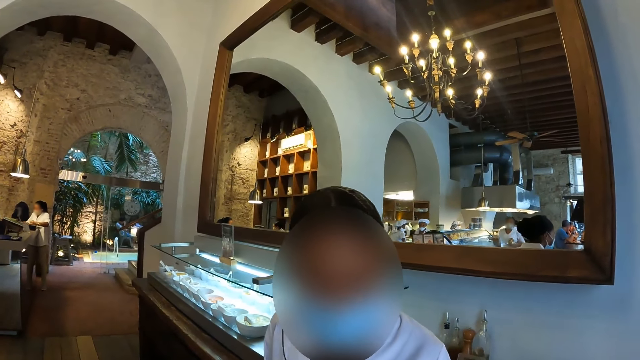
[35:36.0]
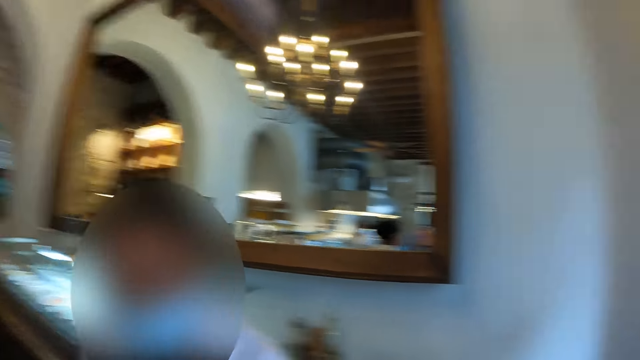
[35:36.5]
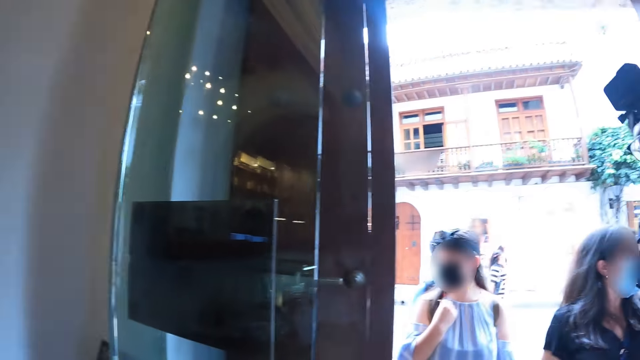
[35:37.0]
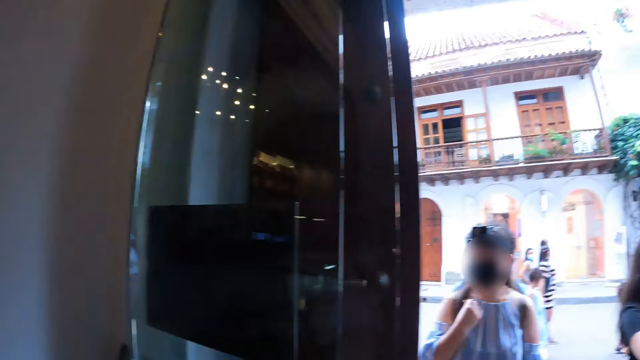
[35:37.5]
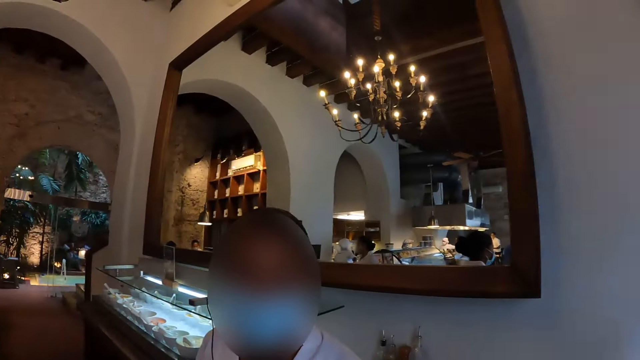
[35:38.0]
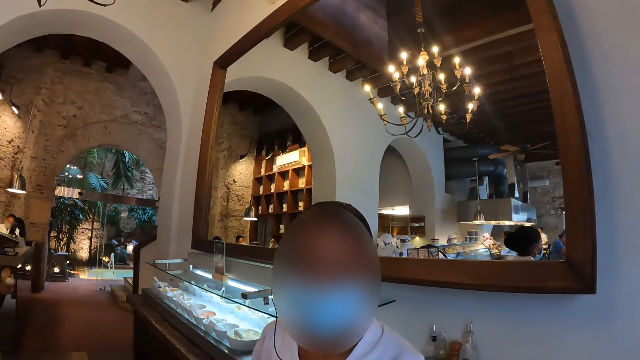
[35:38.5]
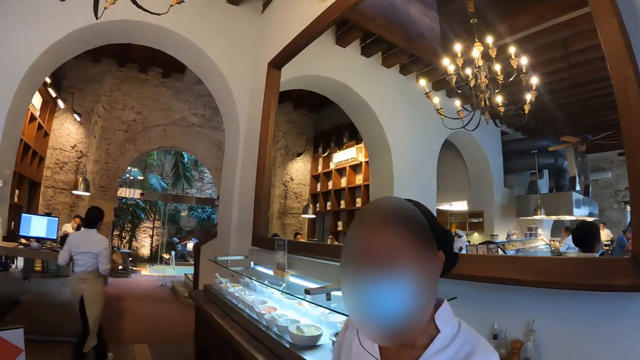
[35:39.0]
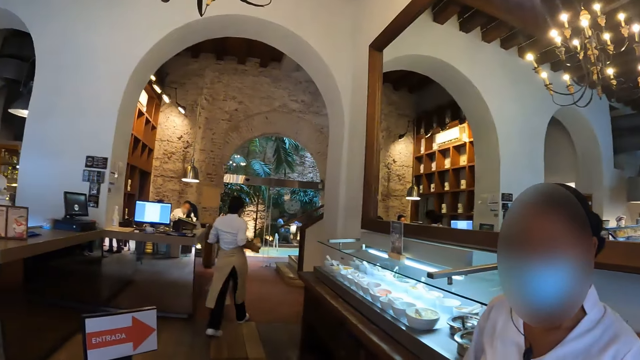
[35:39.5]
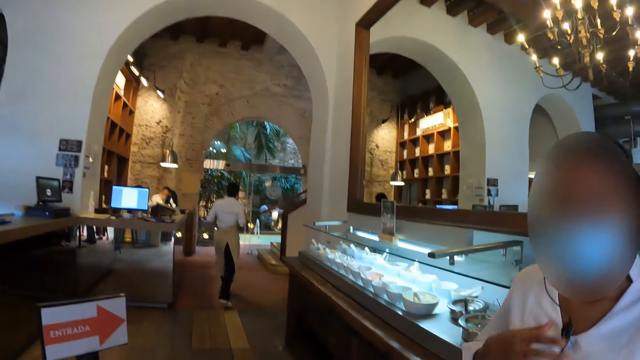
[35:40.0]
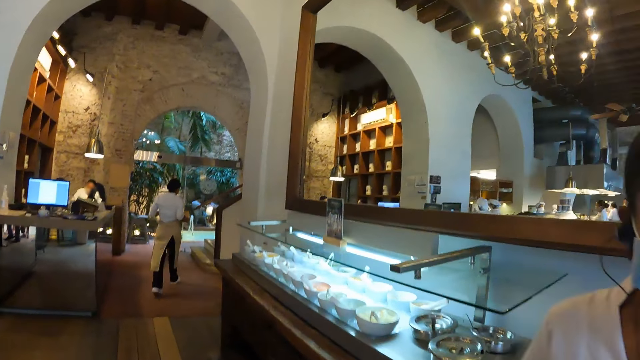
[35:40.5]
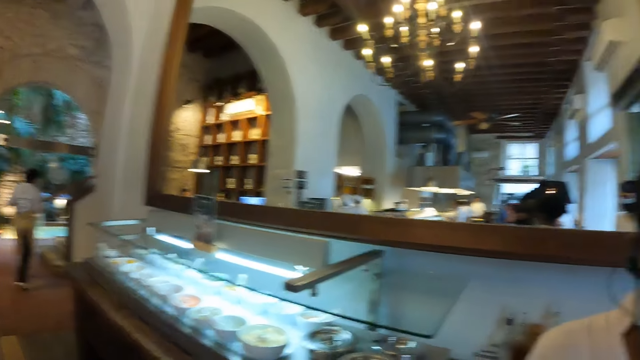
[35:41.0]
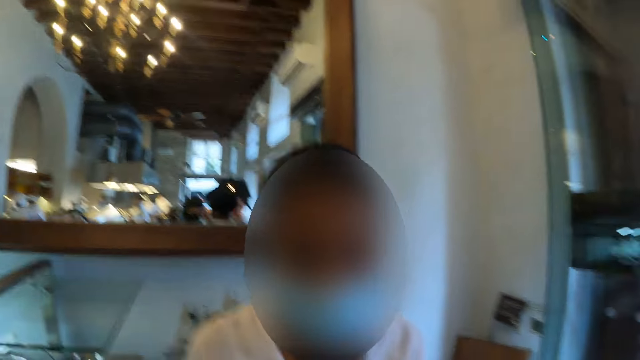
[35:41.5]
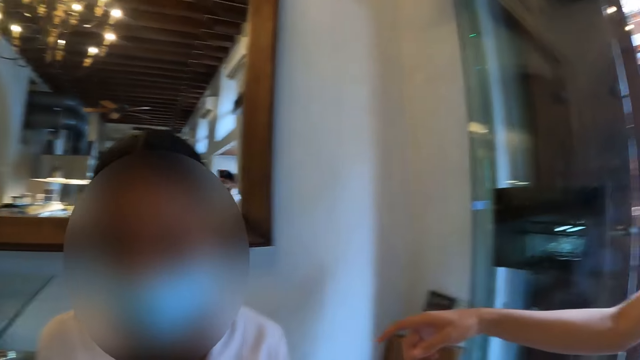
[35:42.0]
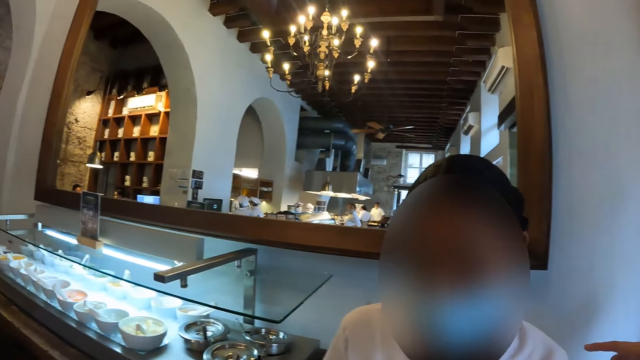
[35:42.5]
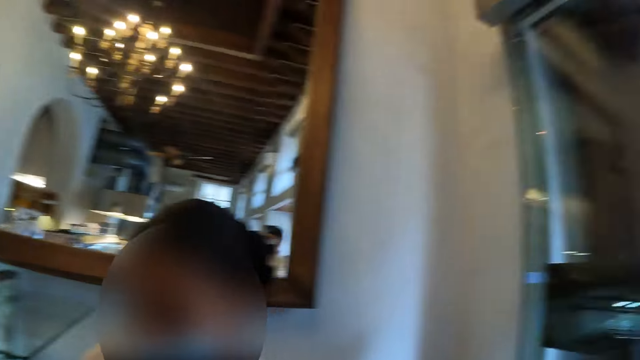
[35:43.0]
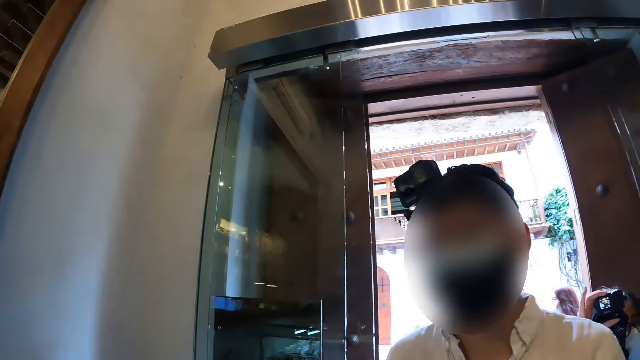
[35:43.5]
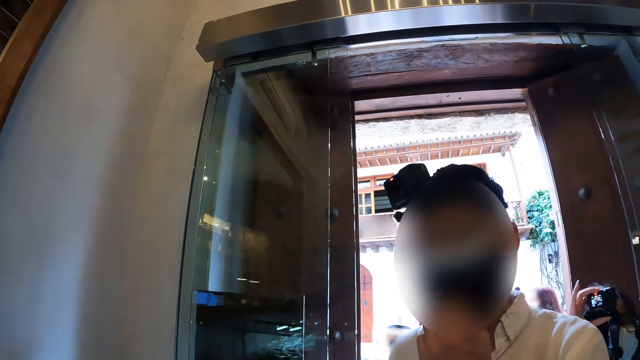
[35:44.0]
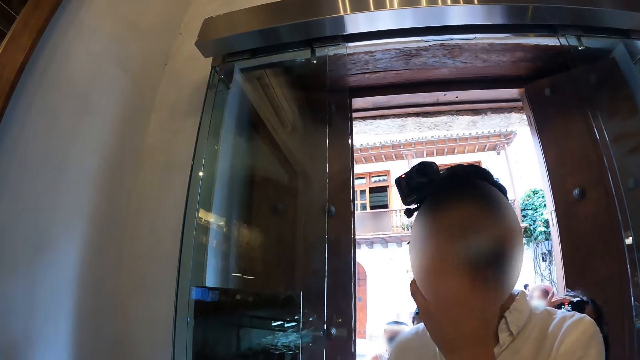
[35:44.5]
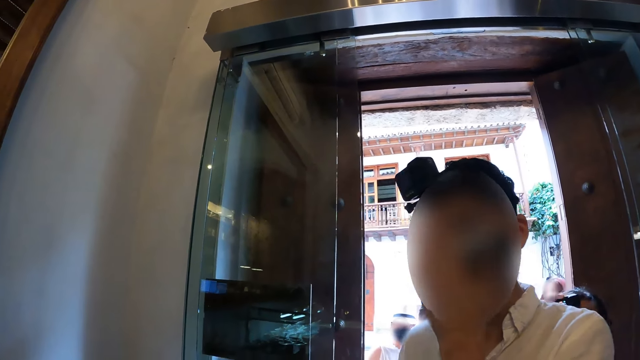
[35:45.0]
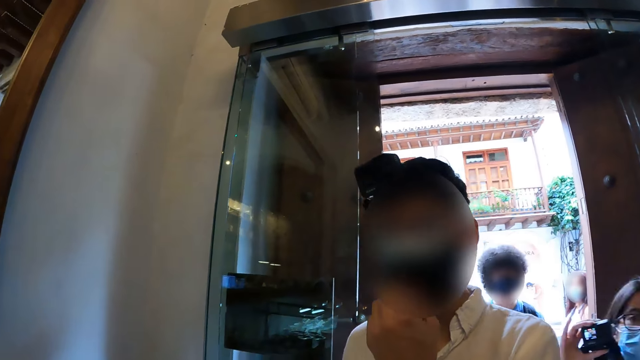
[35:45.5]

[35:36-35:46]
The camera wearer looks around. They turn around. A waitress engages the camera wearer. The camera wearer moves in the restaurant. The waitress engages the camera wearer. A man engages the camera wearer.

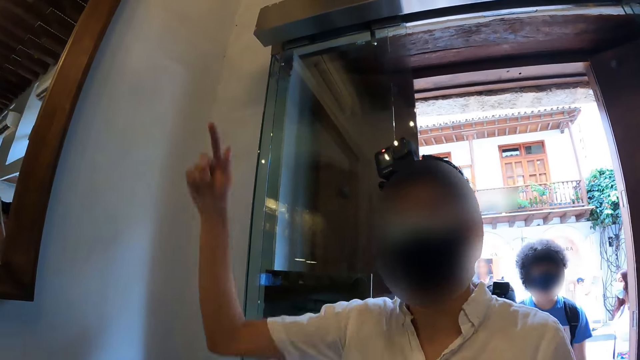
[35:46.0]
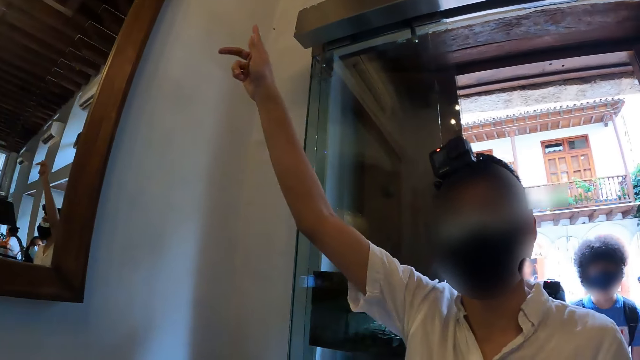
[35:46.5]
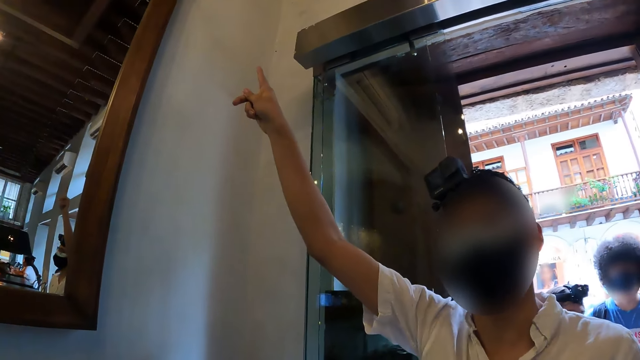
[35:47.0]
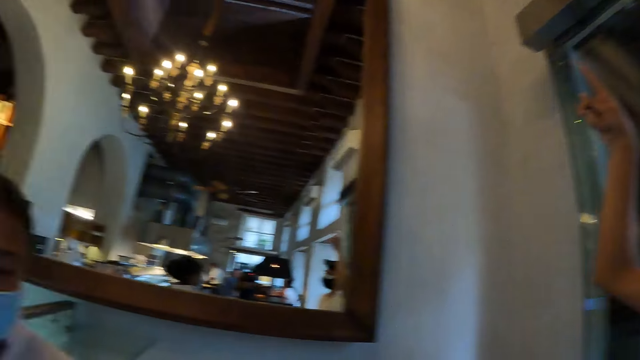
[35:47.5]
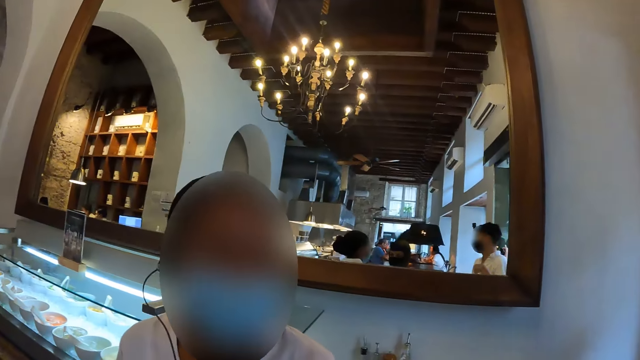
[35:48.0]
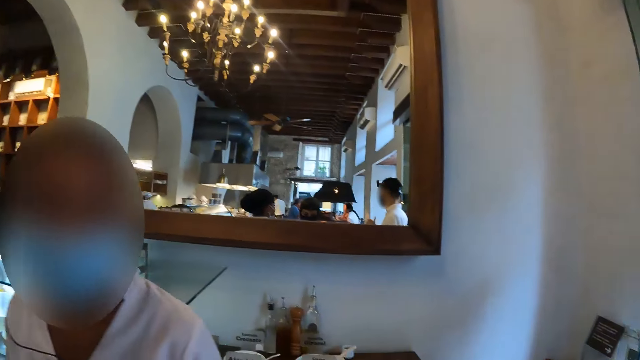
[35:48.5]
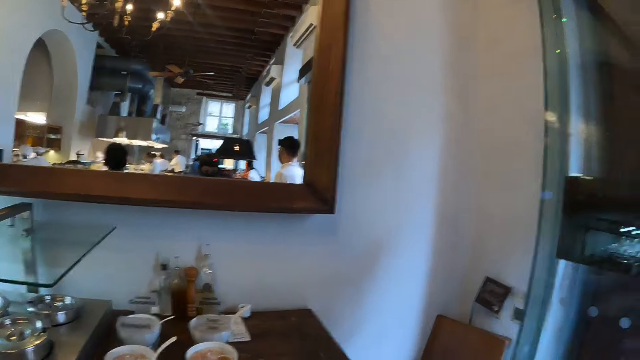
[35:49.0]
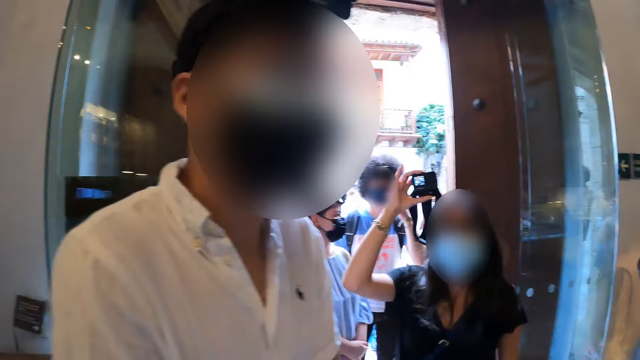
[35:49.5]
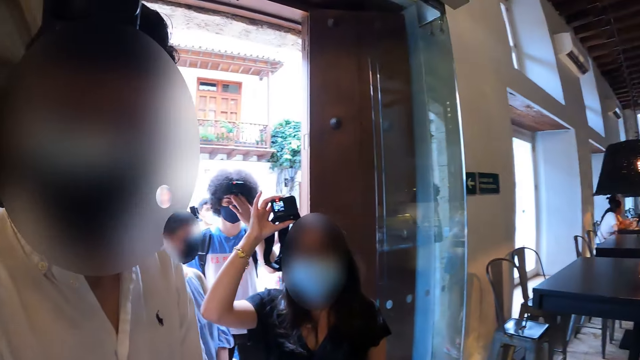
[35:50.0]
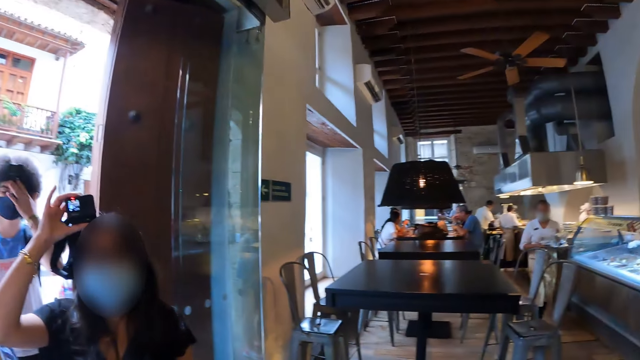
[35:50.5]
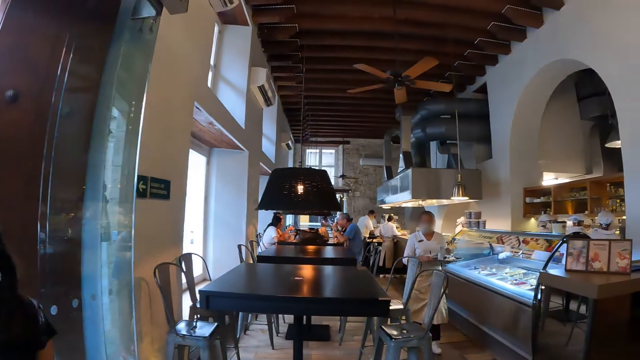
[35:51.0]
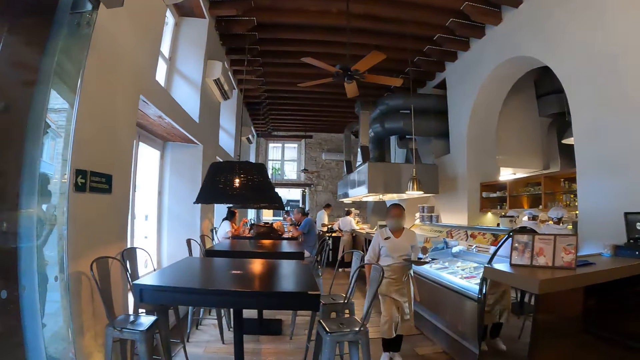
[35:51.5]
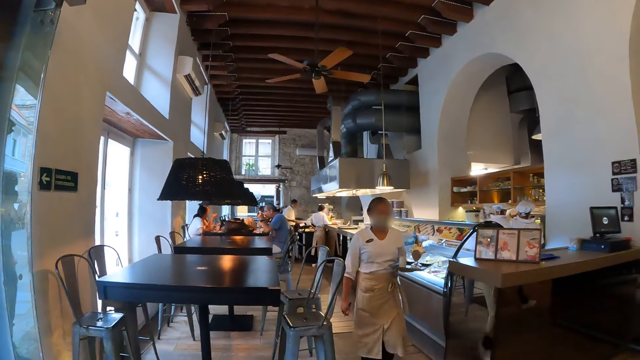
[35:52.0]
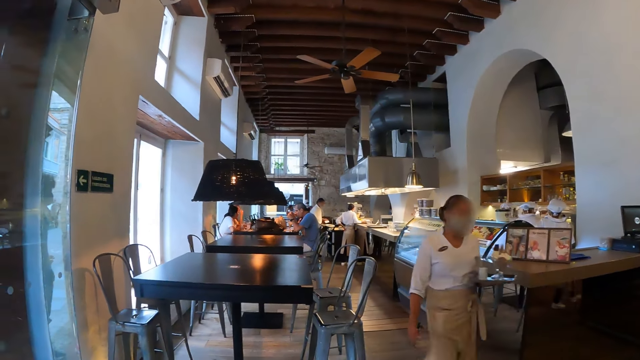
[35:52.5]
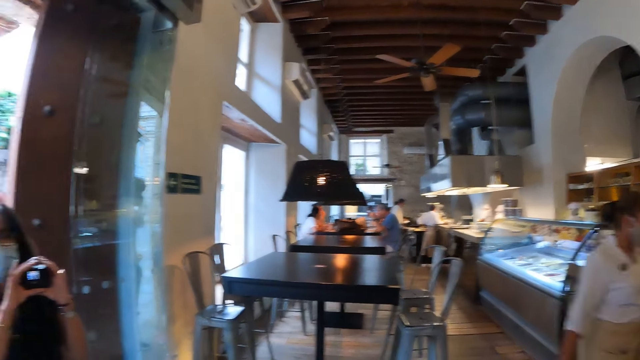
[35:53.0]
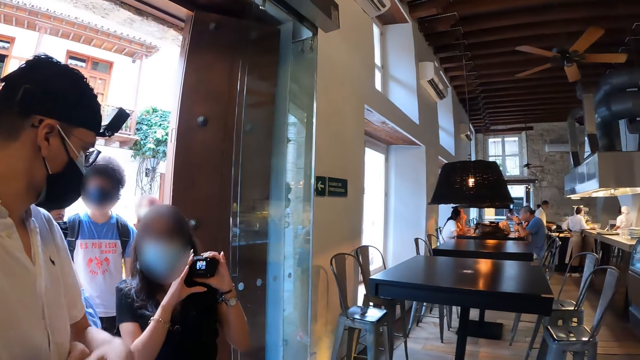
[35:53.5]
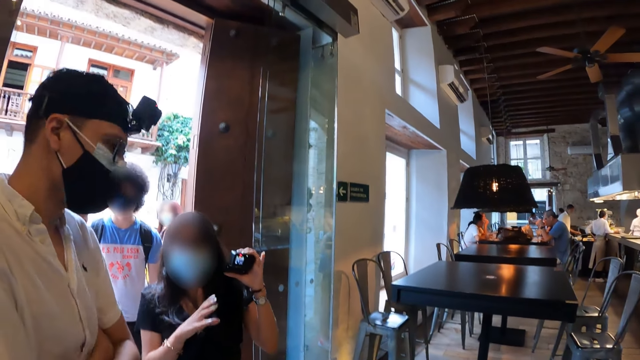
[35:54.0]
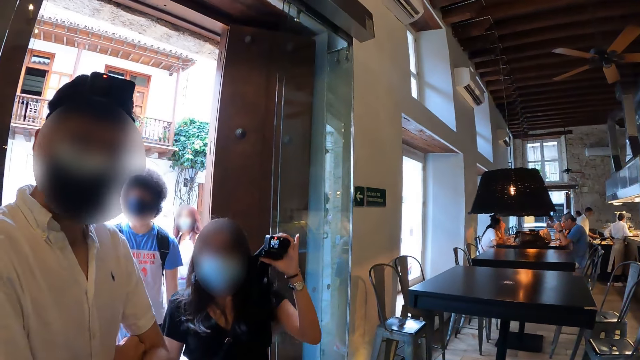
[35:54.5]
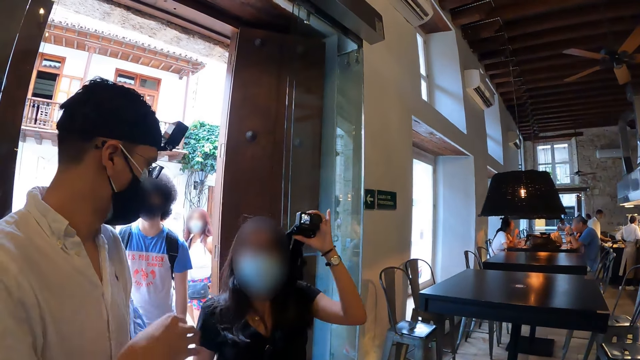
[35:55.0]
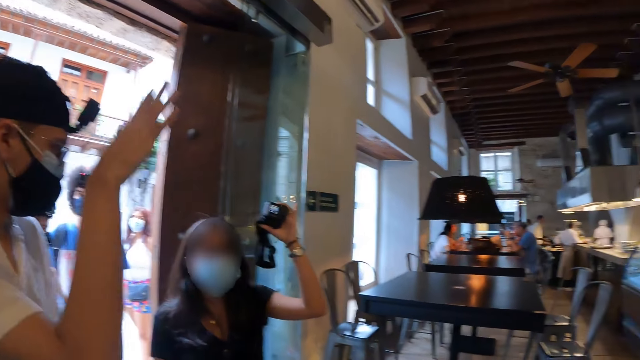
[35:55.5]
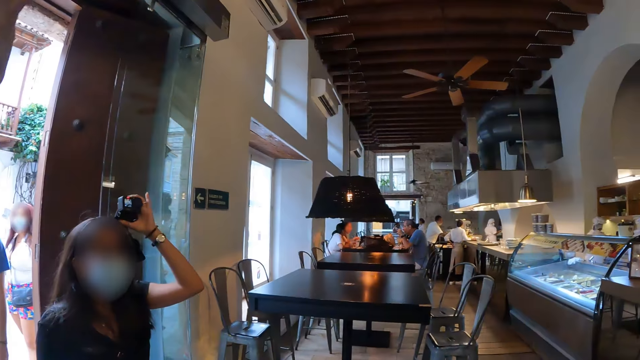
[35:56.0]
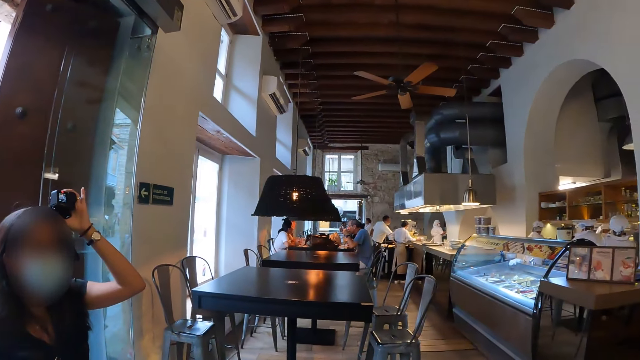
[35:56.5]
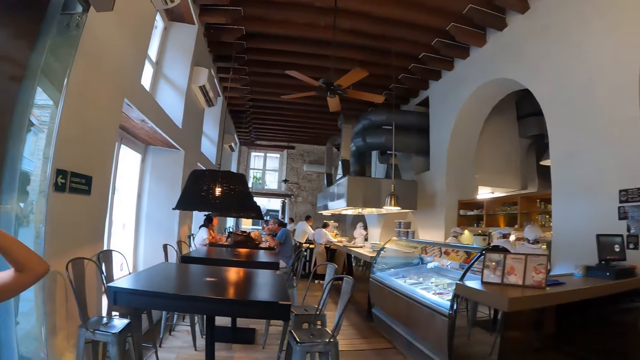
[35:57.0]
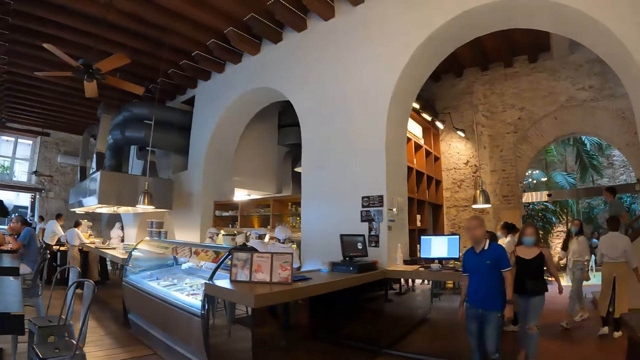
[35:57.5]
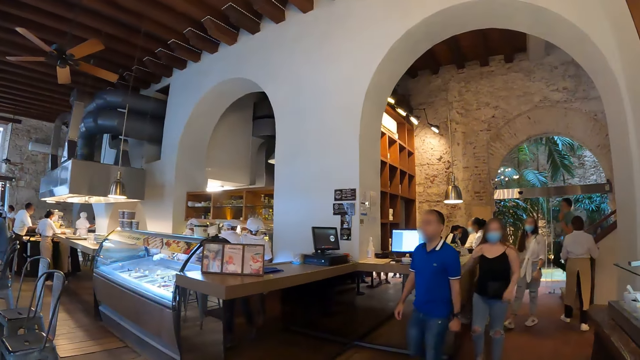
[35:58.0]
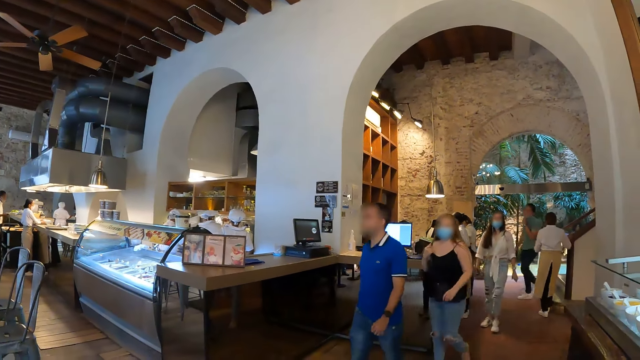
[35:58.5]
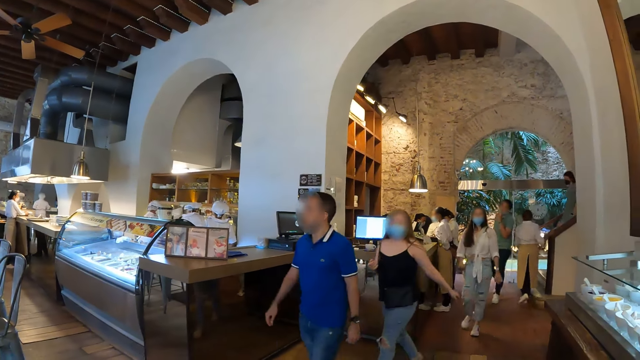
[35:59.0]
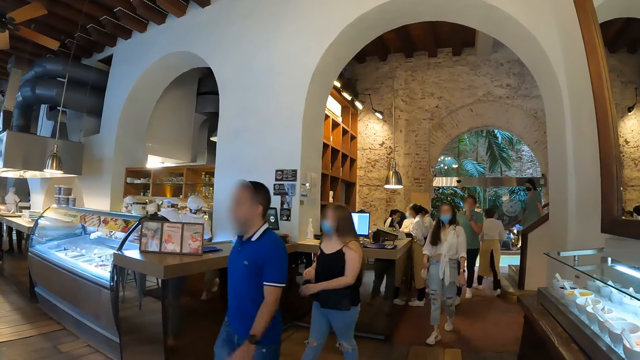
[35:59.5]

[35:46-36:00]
A man talks to the camera wearer with his hand raised up. A waitress engages the camera wearer. The camera wearer turns to a lady in the restaurant. The man engages the camera wearer. The camera wearer looks around the restaurant. They turn around. Another lady holds a camera in her hands. The other lady holds the camera in her hand on top of her head.
